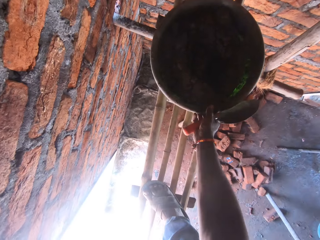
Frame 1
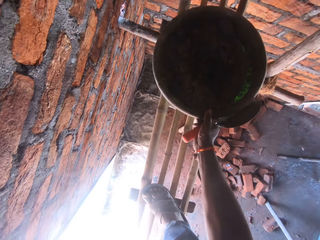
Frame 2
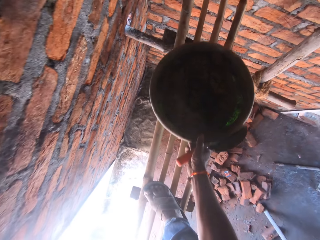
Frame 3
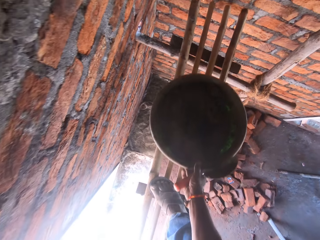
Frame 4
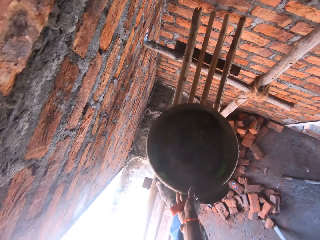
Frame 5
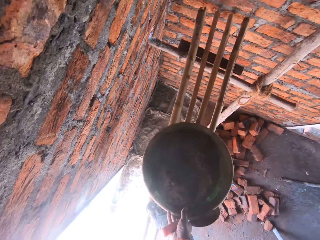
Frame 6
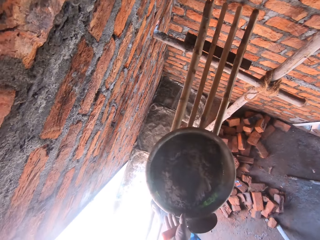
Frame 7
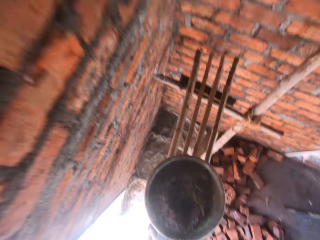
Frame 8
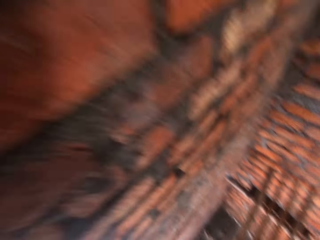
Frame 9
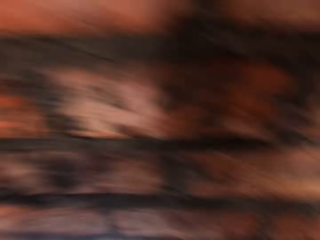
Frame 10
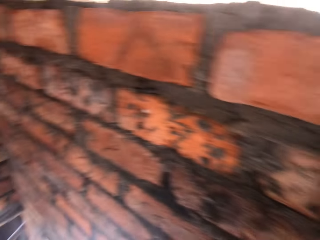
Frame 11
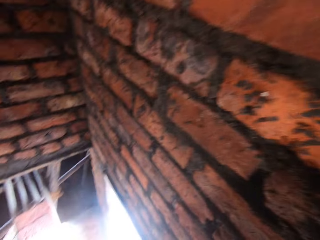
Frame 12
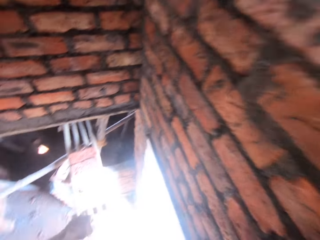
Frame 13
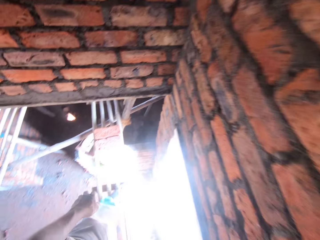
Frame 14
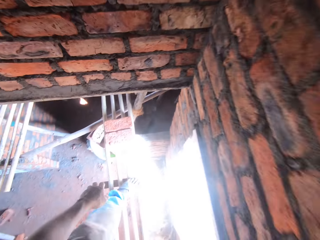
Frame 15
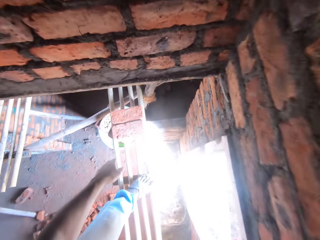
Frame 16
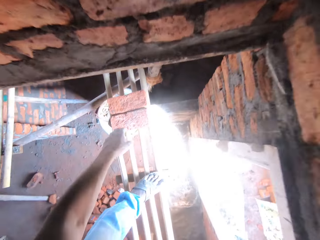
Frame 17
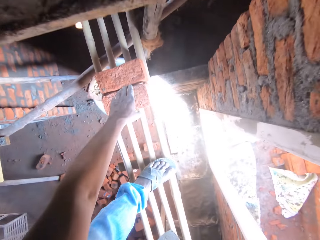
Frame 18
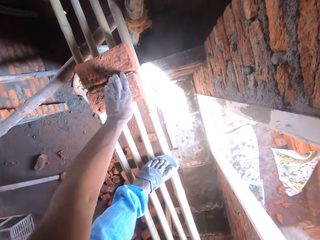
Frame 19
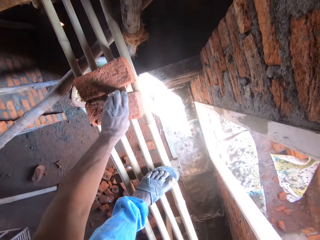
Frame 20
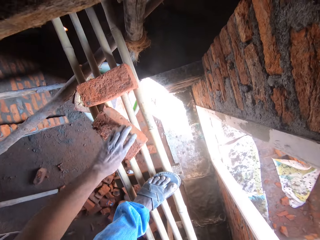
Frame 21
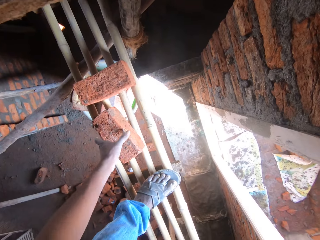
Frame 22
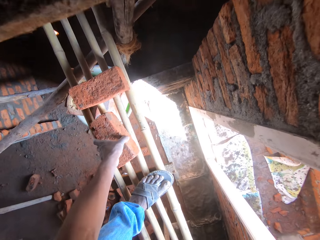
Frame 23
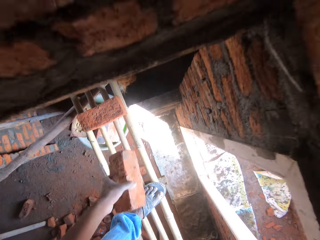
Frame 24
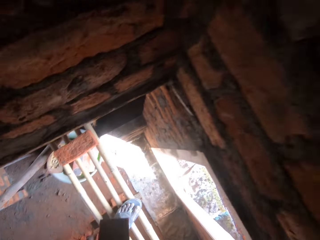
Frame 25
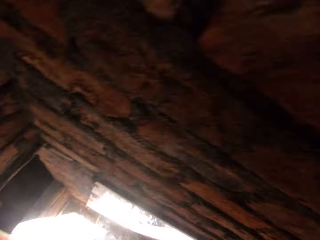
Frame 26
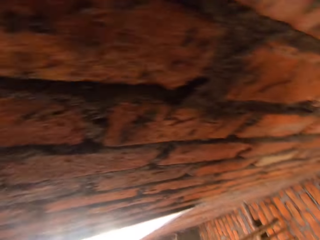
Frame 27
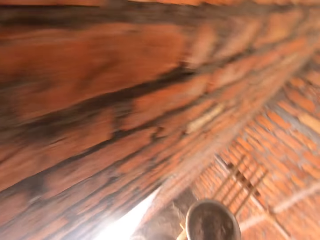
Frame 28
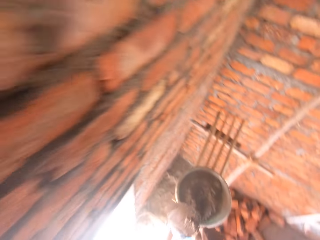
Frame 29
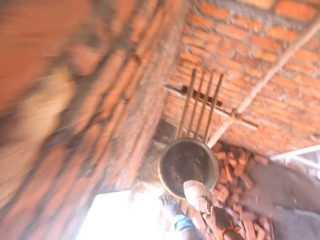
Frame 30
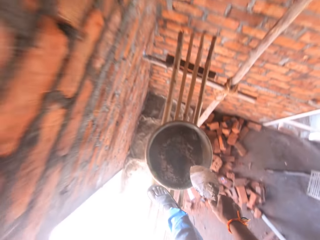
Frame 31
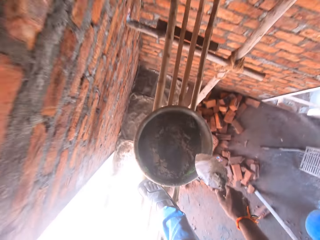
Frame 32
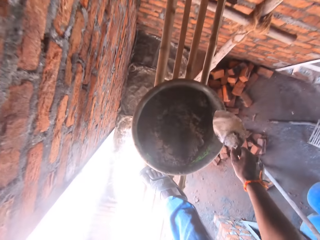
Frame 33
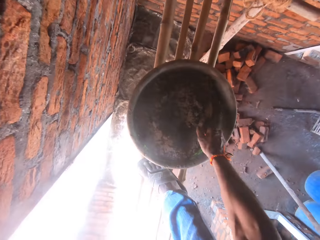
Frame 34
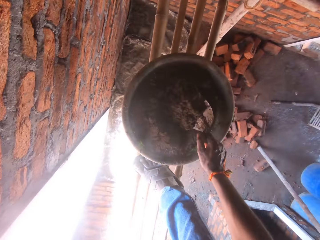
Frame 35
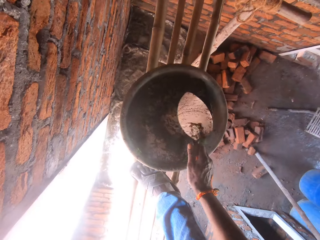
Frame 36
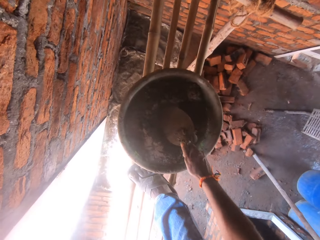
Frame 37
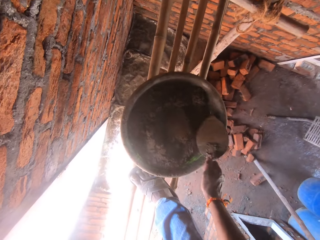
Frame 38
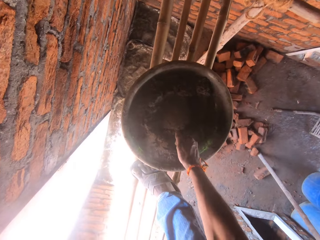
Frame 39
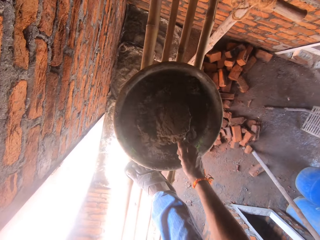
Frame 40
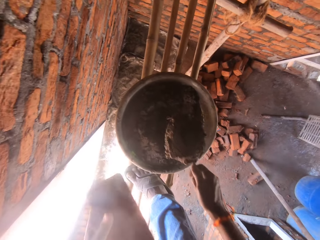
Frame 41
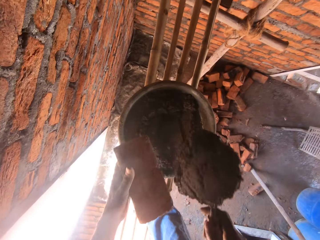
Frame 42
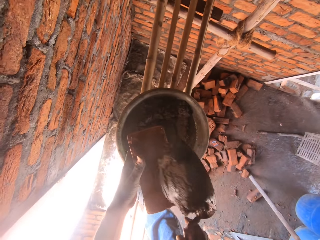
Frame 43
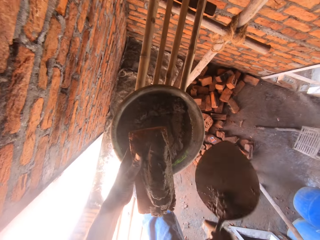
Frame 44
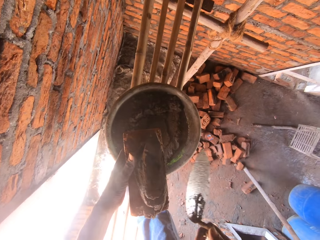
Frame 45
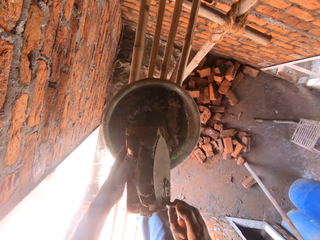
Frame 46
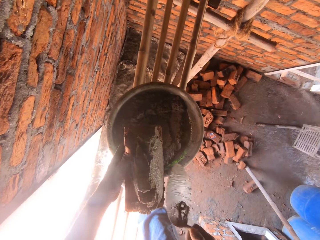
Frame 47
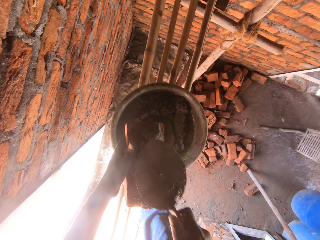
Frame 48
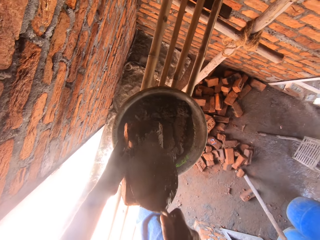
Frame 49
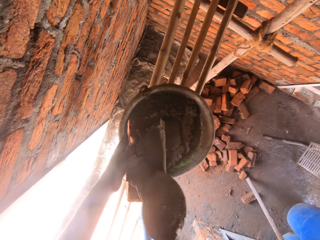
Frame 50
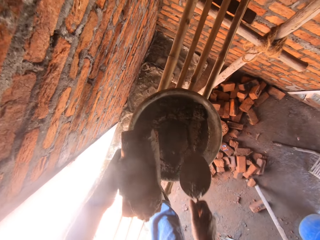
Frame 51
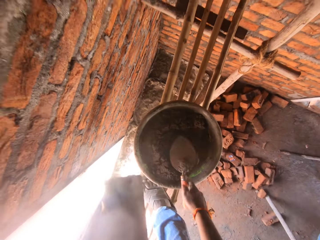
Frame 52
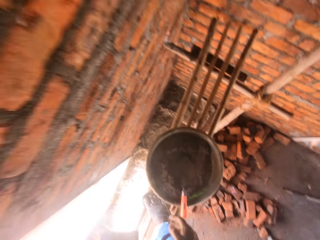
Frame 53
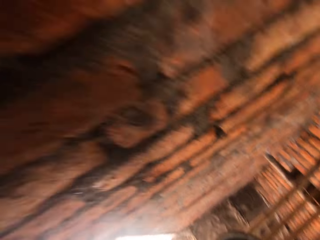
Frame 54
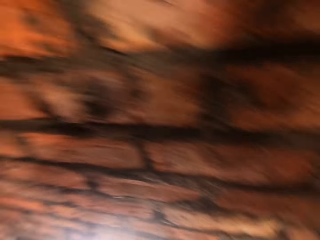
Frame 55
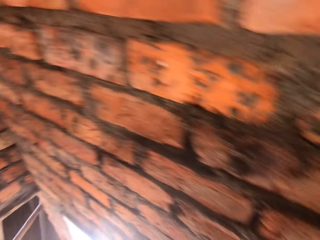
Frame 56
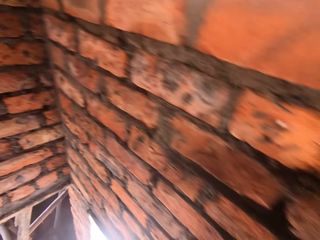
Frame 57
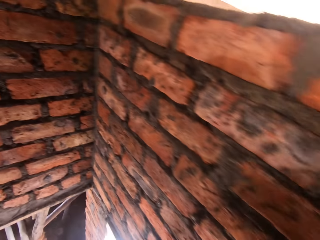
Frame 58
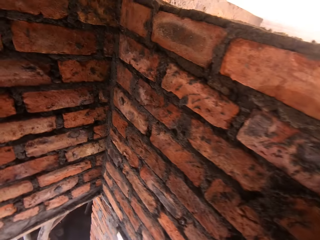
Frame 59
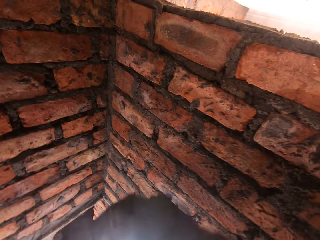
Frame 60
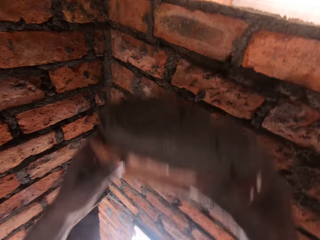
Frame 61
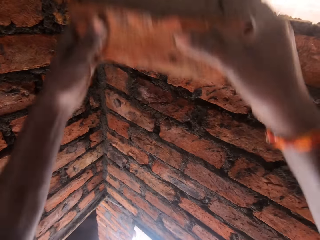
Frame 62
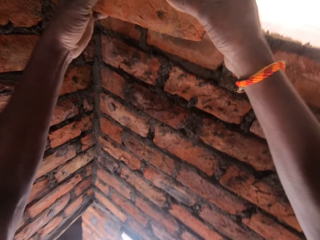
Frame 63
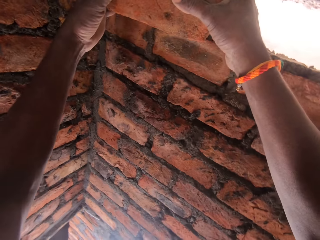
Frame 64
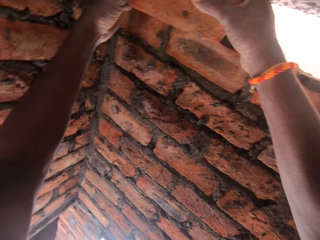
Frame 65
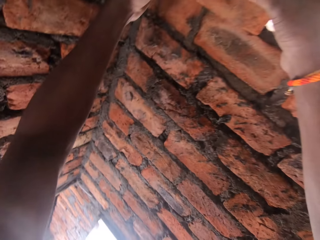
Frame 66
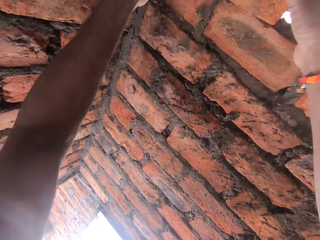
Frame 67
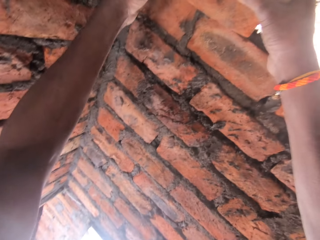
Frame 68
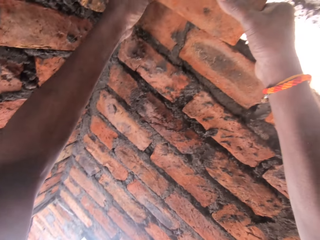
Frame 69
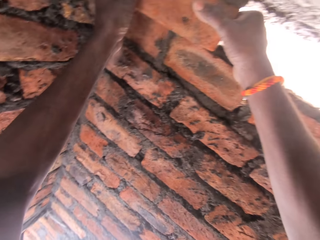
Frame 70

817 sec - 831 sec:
The camera wearer repositions concrete. They pull the basin with the right hand. They turn around. They move the brick with the left hand. They pick up the brick with the left hand. They mix the mortar with a trowel. They scoop the concrete. They touch the concrete. They scoop the mortar with the trowel. They pour the concrete on the brick. They smoothen the concrete with the trowel. They spread the concrete on the brick. They drop the brick trowel in the bowl of concrete. They look left and walk left.

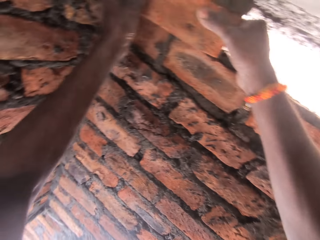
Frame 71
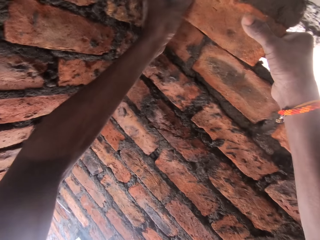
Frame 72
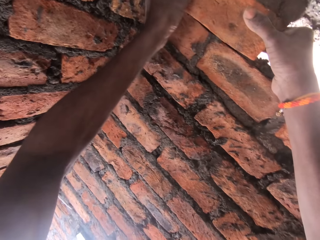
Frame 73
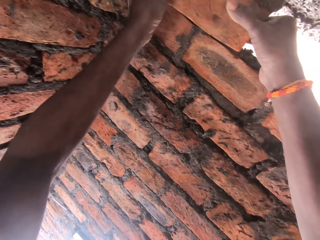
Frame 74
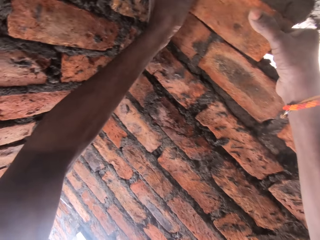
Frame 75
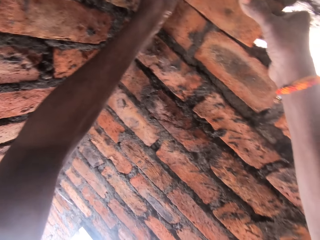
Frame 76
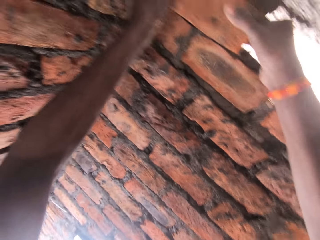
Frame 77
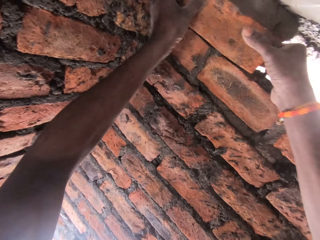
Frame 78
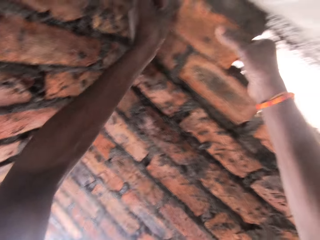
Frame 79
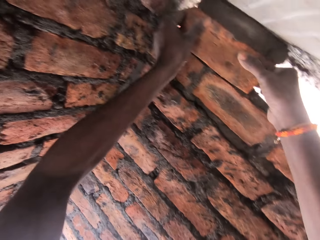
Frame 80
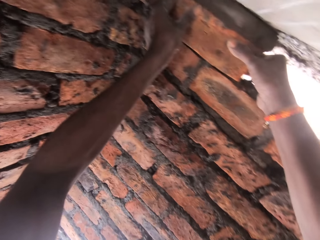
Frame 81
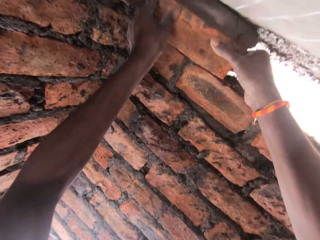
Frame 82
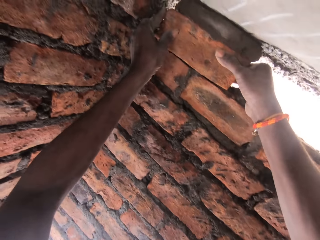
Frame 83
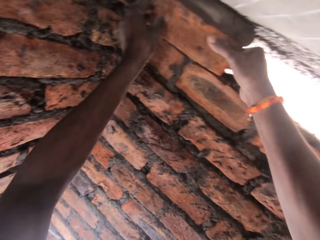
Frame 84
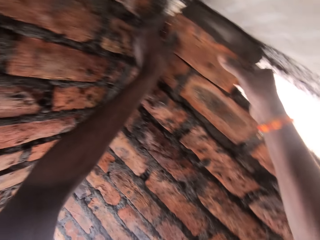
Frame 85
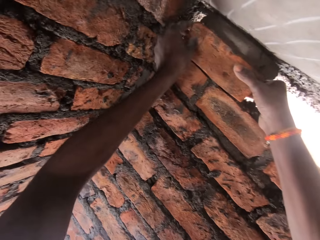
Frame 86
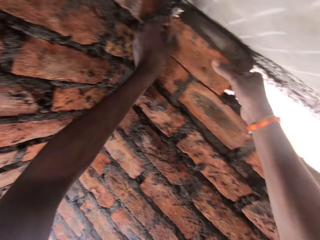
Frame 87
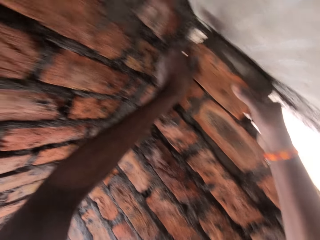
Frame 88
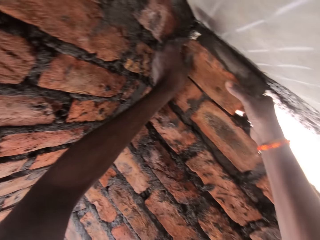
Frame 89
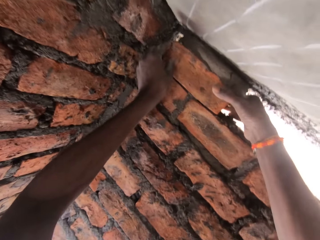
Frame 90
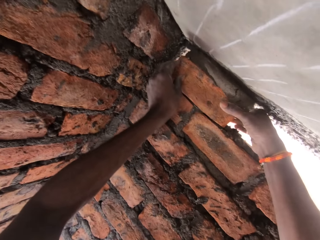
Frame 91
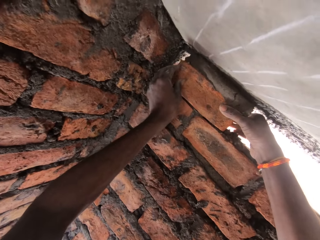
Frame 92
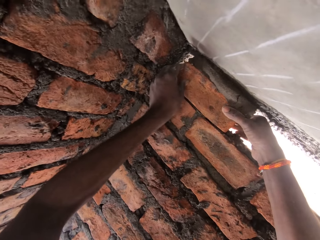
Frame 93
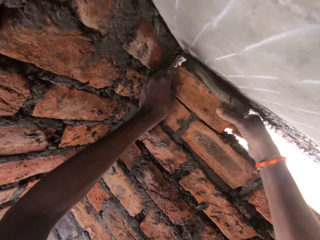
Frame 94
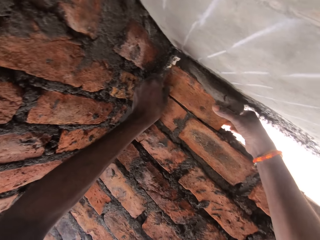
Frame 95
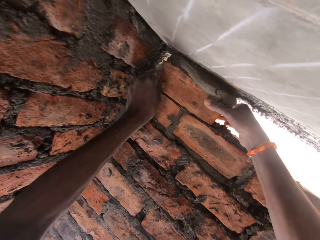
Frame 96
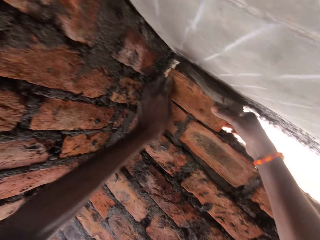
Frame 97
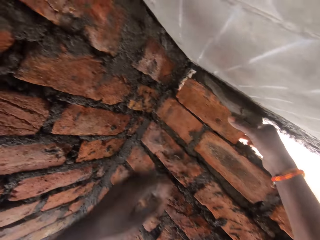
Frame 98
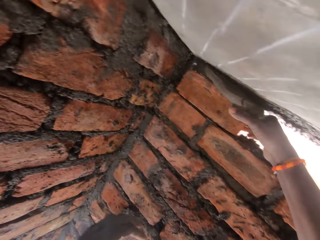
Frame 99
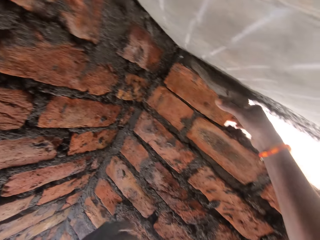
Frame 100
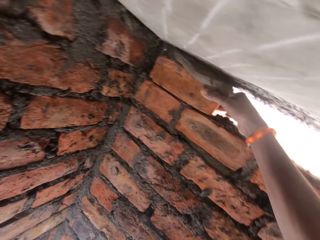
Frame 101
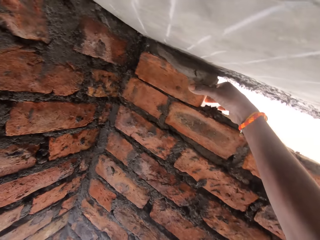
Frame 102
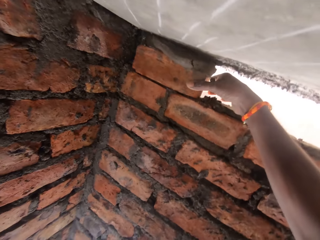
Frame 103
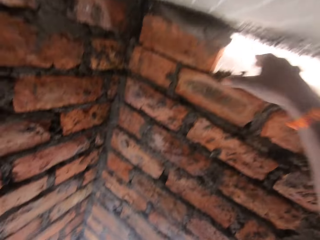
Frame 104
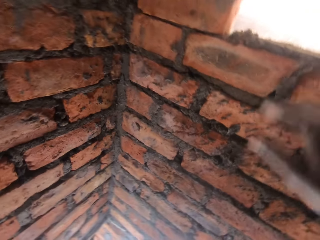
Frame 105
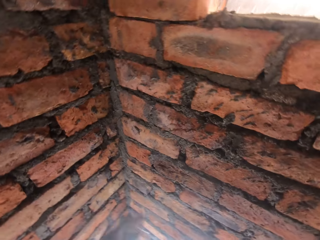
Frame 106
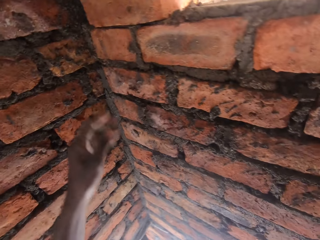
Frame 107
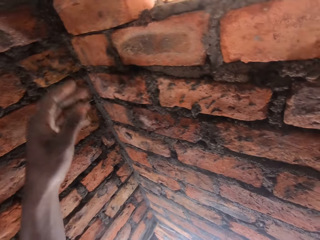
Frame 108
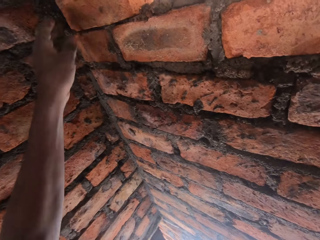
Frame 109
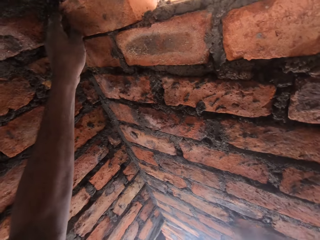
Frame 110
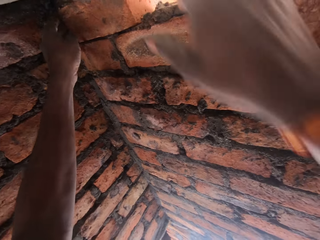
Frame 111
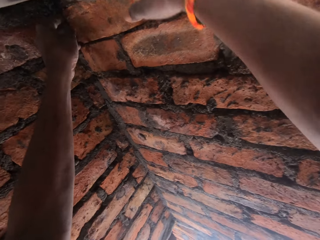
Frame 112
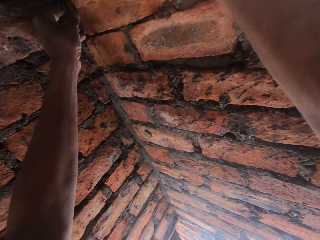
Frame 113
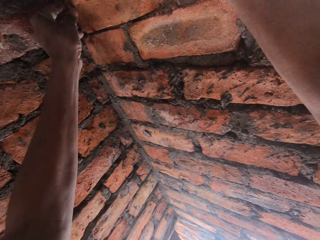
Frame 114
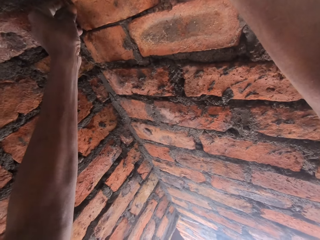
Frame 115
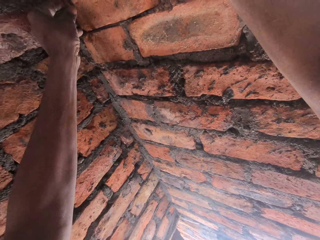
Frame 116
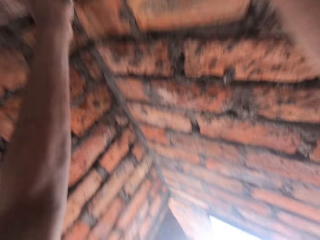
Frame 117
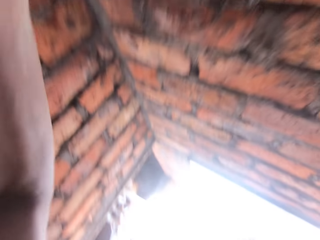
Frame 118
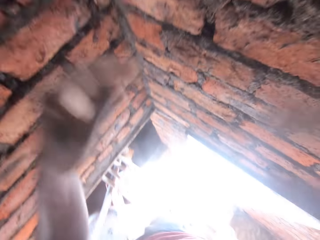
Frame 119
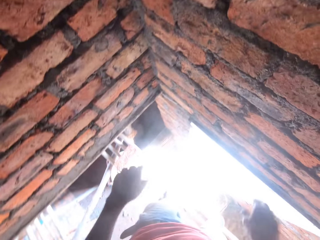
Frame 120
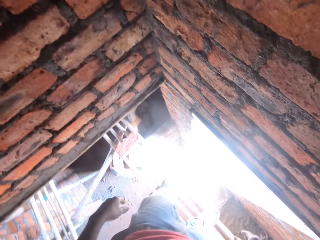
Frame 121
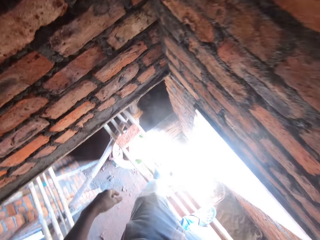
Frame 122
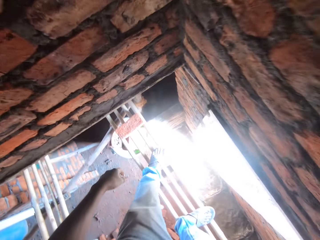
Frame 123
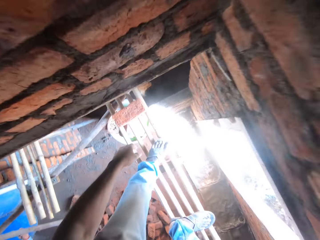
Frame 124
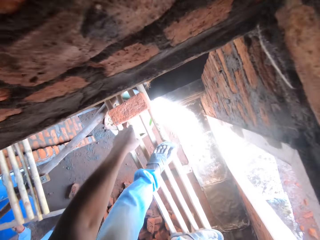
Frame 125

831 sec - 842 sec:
The camera wearer places the brick on the brick wall with hands. They move a brick on the concrete with hands. They adjust the brick on the brick wall with hands. They look down.
